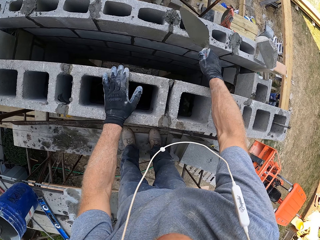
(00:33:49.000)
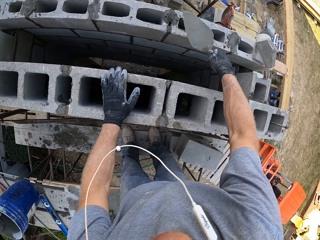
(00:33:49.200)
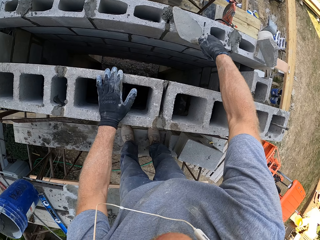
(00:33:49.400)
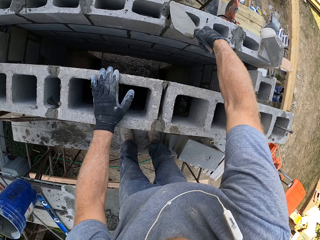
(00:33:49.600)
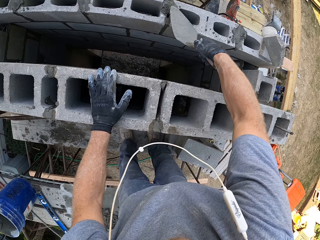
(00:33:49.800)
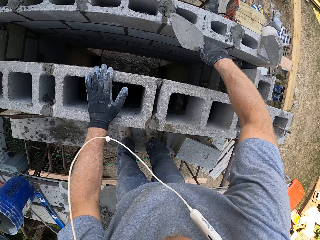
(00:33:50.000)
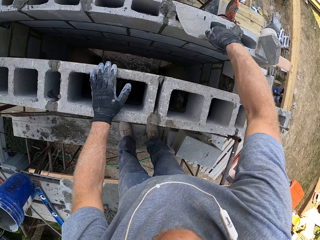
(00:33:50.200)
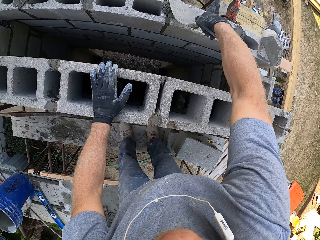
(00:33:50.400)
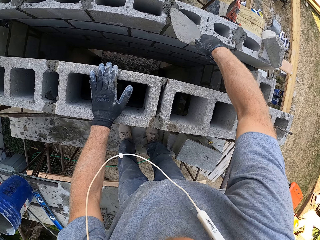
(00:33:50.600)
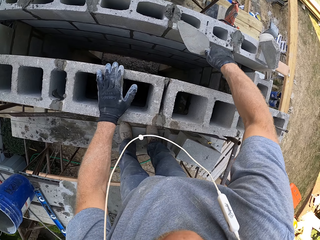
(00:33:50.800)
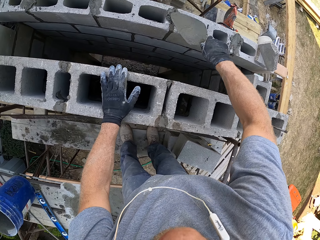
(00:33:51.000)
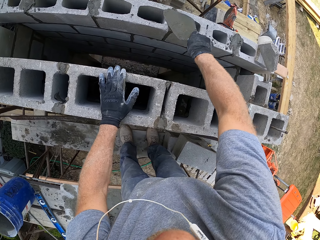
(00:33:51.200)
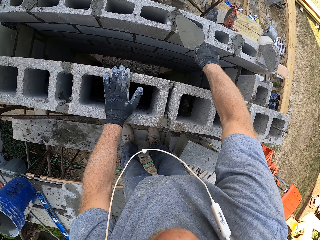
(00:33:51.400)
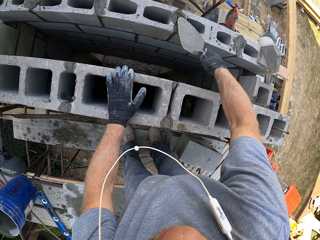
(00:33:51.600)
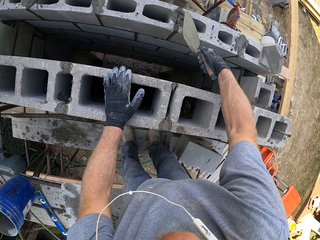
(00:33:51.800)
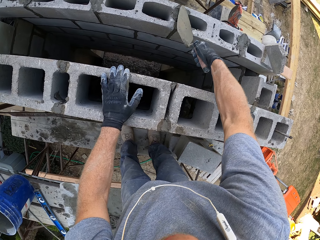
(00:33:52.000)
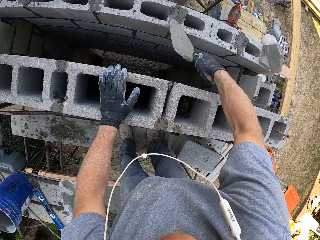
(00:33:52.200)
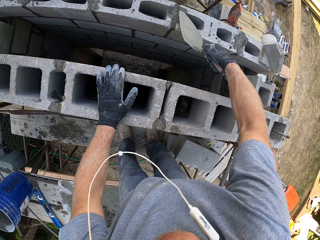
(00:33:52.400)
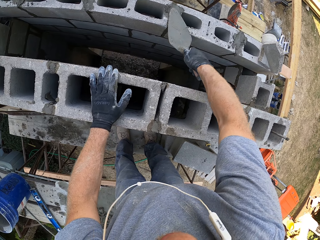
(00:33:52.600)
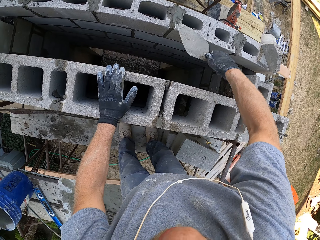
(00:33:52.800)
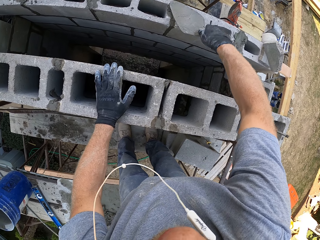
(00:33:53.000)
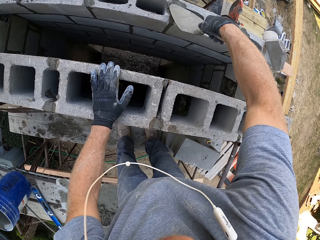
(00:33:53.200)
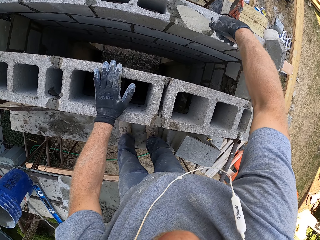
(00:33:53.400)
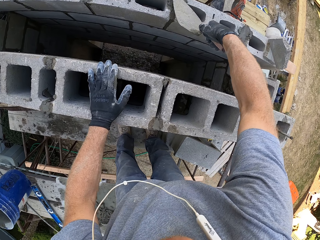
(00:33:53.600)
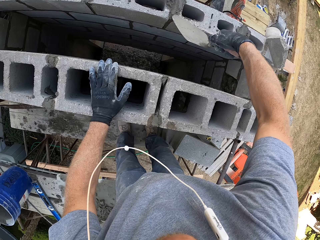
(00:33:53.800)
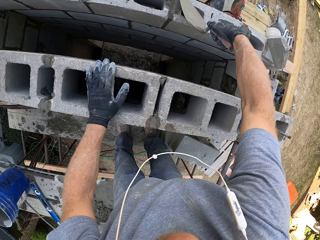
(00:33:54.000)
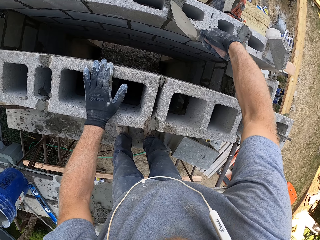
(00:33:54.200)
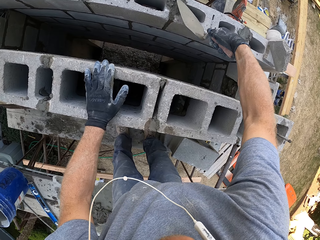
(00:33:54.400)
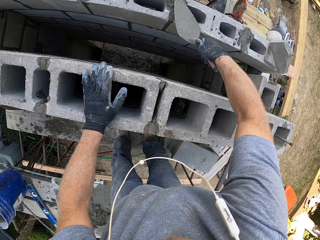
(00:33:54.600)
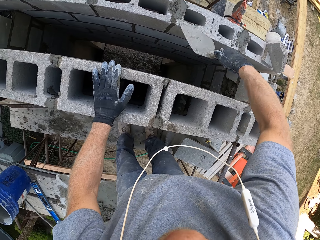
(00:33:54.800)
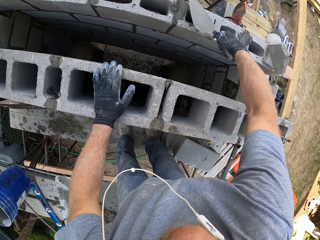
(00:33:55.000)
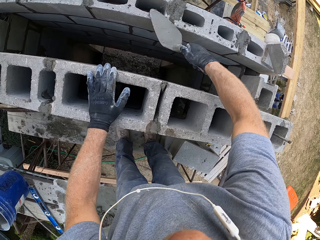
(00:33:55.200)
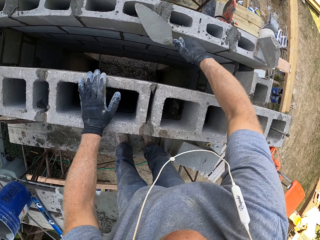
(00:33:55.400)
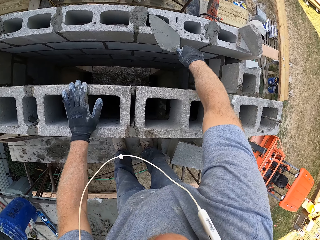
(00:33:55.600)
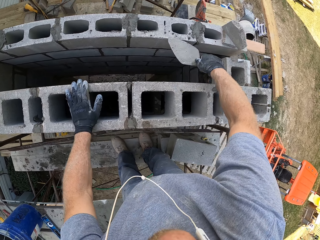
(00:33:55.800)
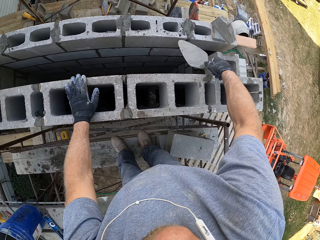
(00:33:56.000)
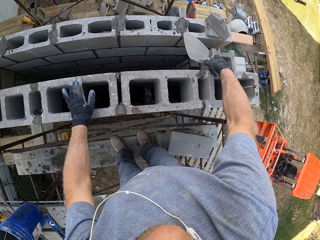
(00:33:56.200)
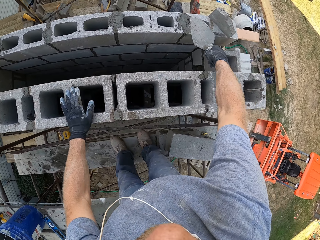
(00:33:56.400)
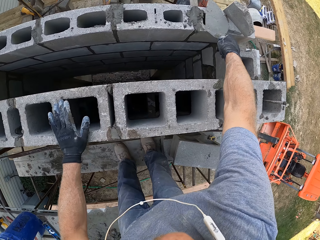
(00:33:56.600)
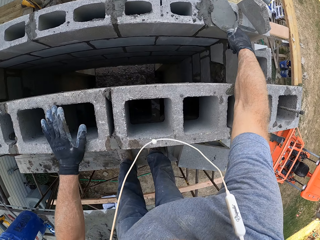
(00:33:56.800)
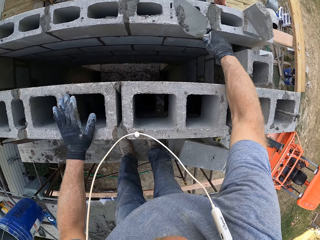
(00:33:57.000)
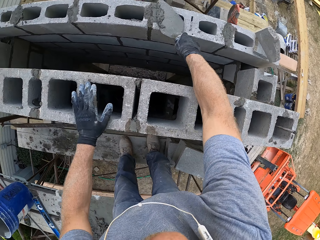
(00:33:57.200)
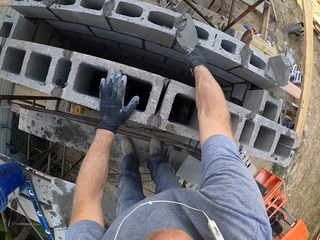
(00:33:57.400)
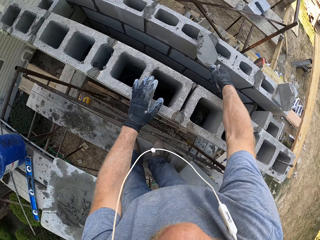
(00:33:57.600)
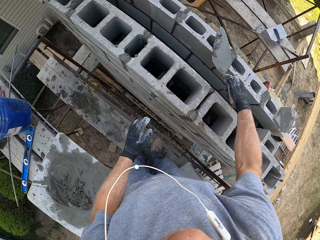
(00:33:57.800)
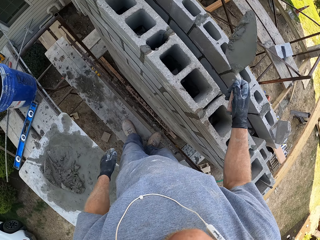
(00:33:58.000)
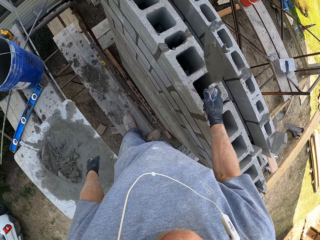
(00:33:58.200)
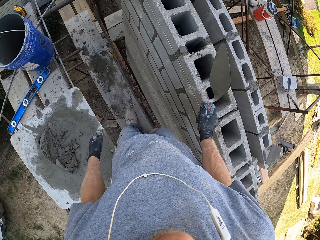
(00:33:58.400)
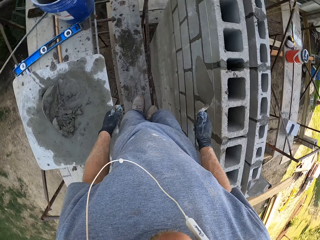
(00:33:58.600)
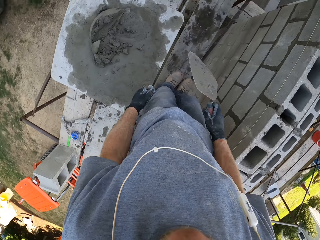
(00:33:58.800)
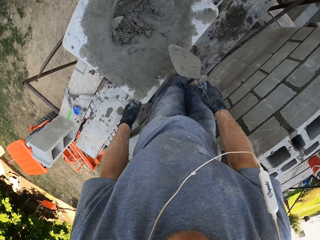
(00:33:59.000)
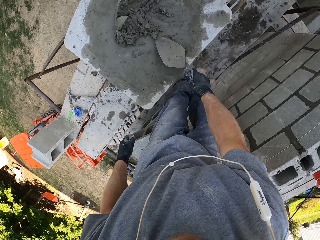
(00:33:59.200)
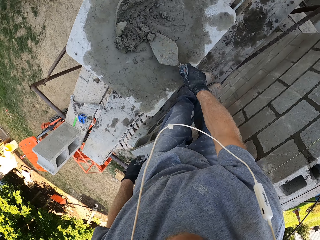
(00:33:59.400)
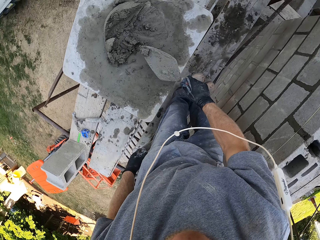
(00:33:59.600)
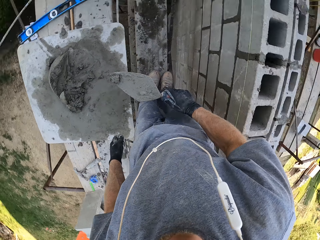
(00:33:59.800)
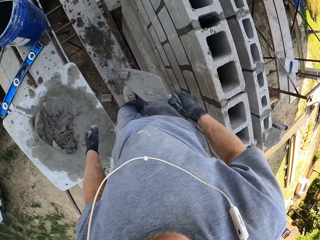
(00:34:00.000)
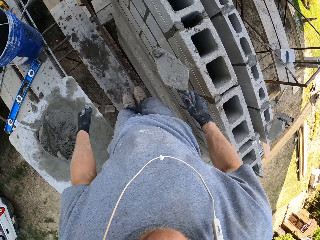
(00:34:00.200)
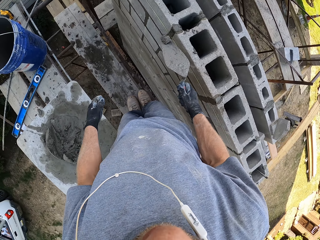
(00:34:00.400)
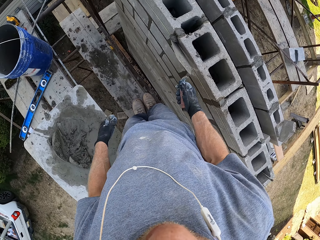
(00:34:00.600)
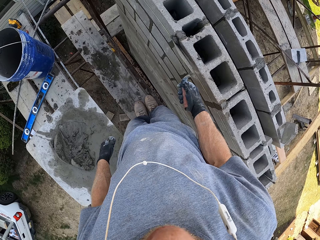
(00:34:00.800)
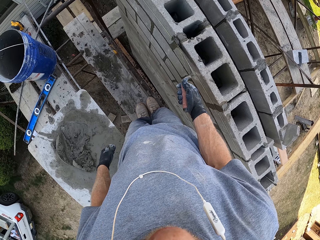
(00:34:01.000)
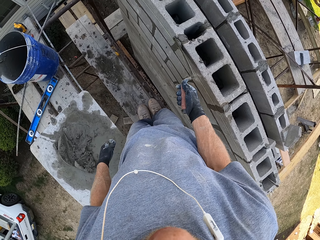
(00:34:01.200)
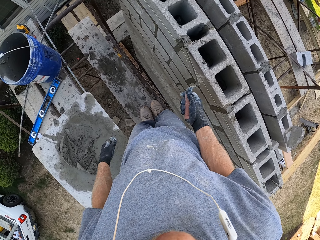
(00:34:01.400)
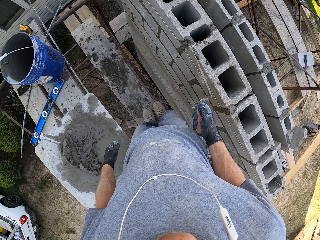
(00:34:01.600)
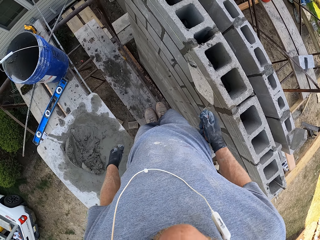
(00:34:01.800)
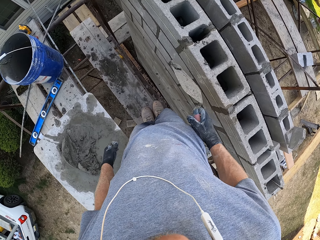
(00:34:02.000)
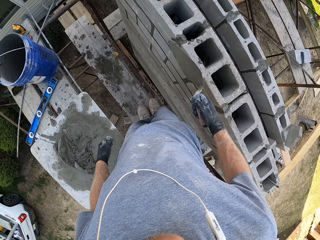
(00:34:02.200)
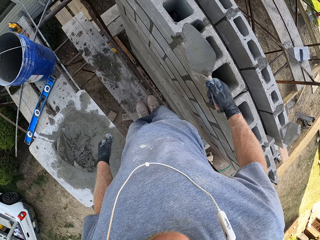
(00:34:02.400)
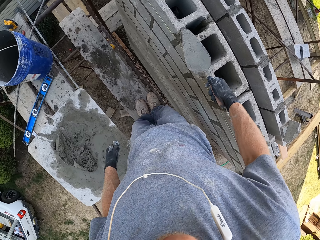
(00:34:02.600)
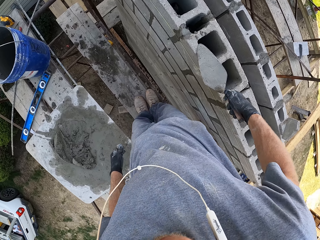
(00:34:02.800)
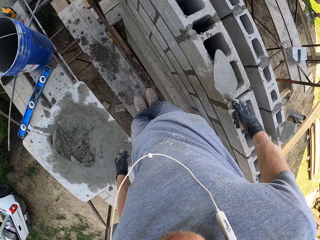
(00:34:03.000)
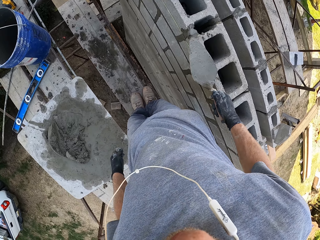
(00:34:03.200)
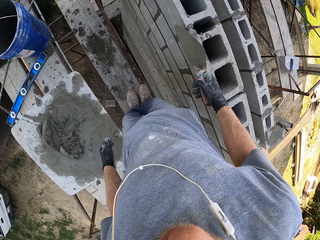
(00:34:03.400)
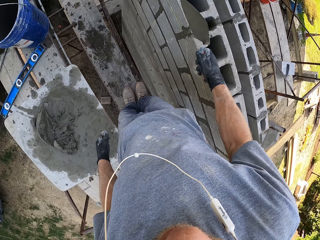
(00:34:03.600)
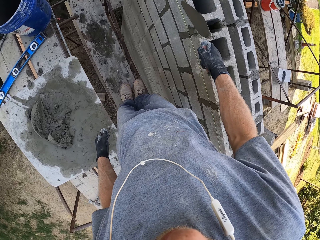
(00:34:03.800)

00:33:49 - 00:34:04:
The camera wearer pours the mortar. They plaster the wall. They scoop some mortar. They pour the mortar. They scoop some mortar. They plaster the wall.

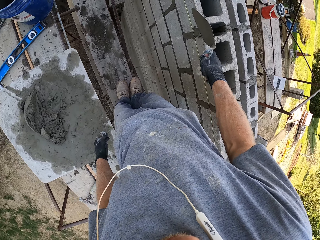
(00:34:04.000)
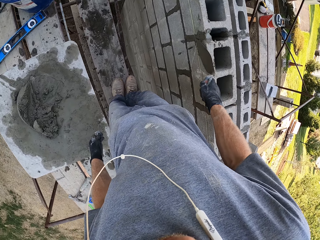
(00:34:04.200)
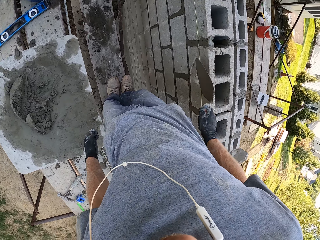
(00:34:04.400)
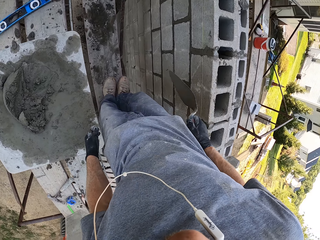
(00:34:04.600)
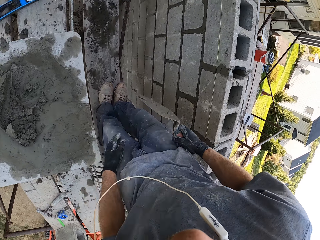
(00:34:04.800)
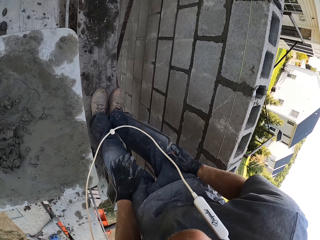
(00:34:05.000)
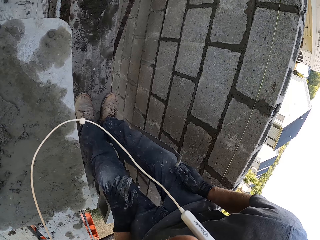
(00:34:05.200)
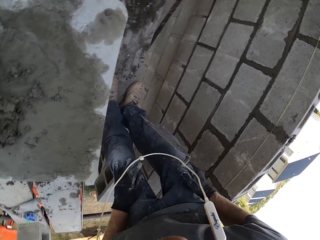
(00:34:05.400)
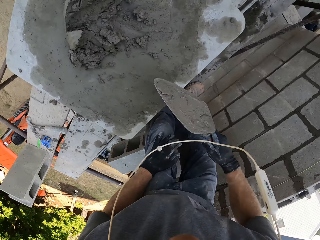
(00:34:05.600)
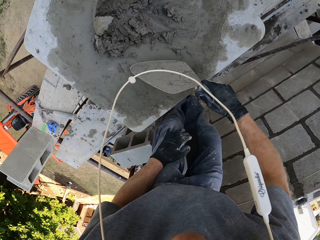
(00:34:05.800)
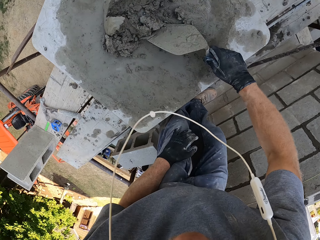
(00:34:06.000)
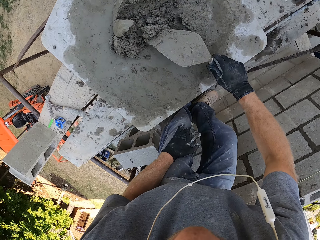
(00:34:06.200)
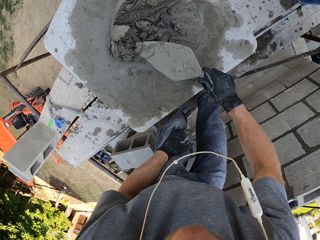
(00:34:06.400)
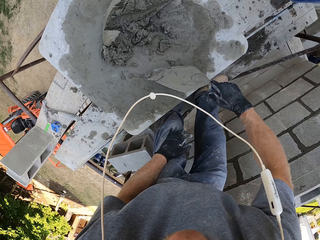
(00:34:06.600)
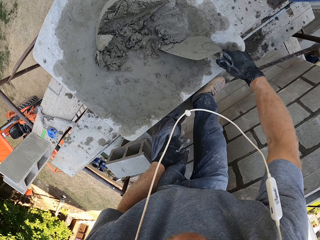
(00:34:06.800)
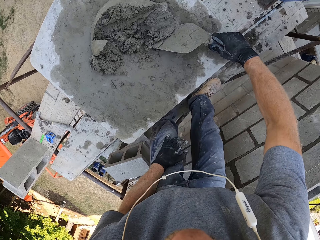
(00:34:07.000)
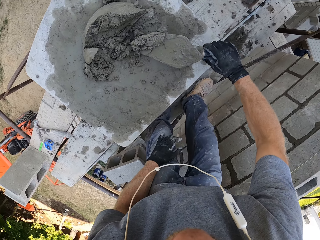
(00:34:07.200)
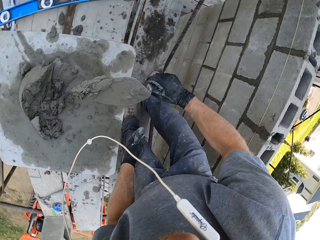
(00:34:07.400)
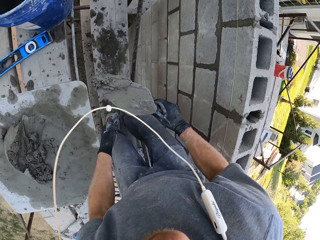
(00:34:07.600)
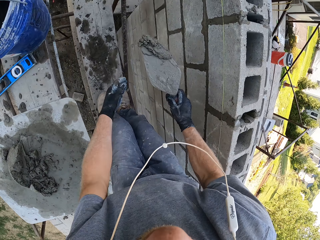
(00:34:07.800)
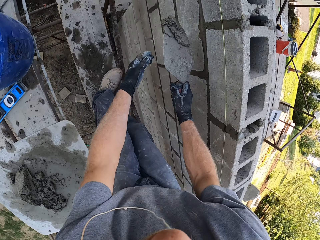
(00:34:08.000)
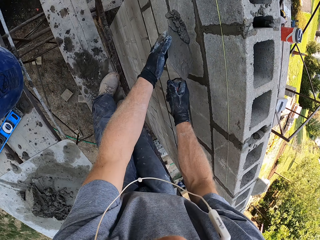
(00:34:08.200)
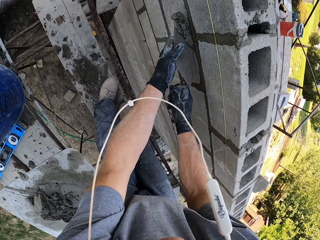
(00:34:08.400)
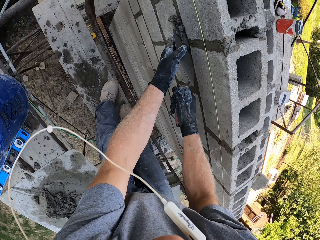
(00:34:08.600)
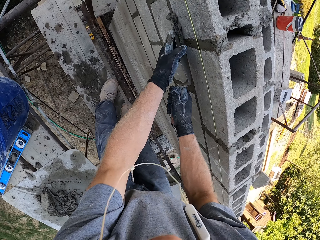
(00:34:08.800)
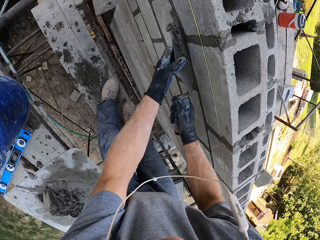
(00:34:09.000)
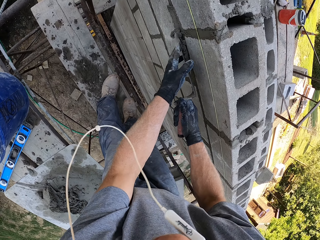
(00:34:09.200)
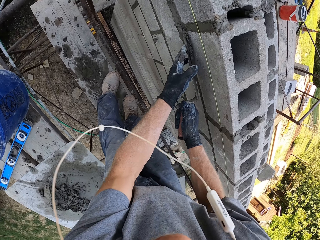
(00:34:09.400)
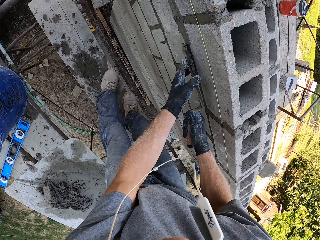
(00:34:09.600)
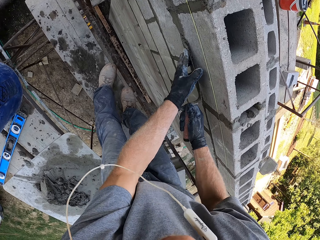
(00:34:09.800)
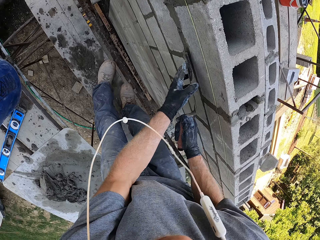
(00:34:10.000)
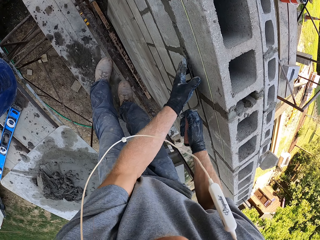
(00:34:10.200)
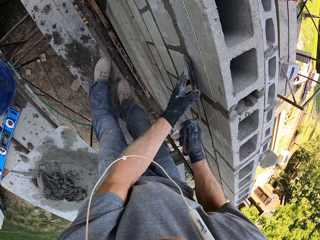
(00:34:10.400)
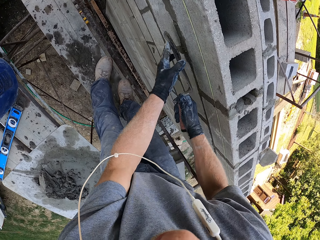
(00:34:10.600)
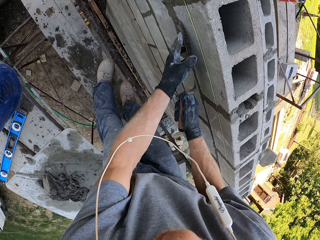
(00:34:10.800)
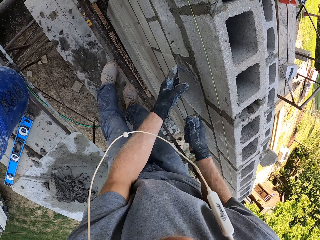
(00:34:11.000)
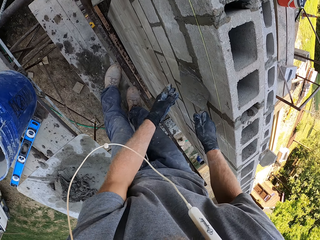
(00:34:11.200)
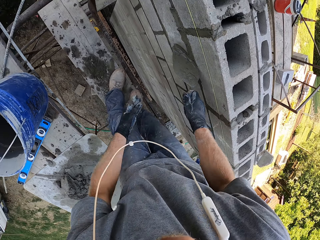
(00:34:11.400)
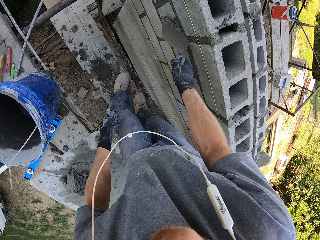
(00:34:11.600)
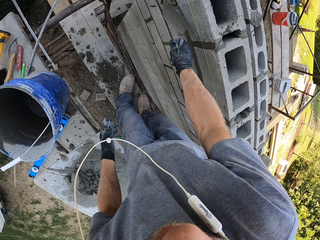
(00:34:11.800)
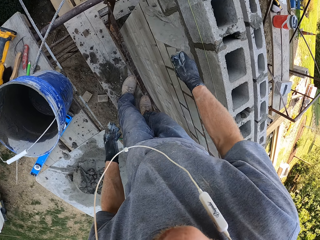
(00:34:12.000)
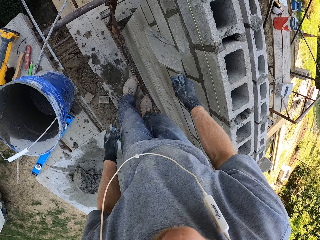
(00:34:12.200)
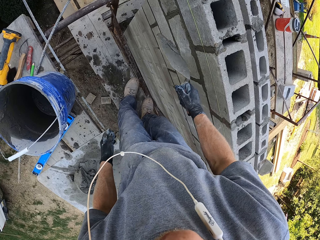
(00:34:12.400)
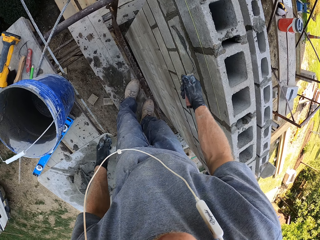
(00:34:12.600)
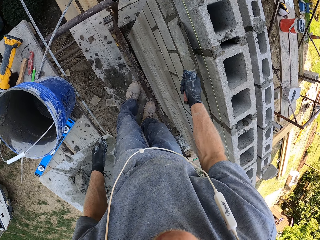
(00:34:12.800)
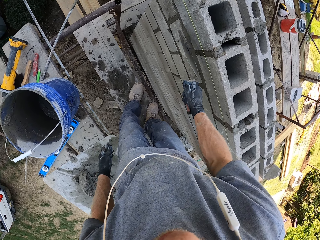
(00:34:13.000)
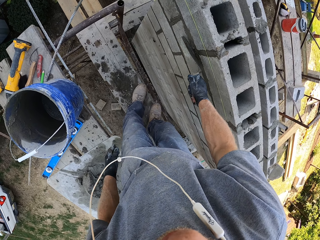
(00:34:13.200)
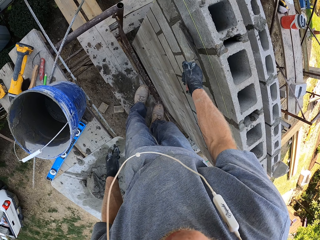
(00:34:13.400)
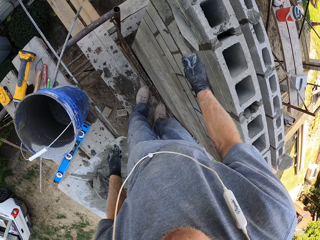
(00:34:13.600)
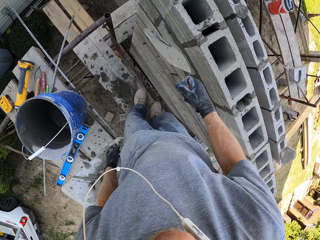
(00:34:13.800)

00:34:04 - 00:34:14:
The camera wearer scoops some mortar. They hold the trowel with both hands. They plaster the wall. They withdraw the left hand from the trowel. They plaster the wall.
